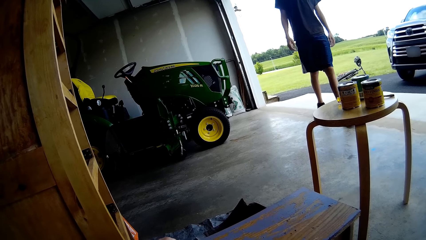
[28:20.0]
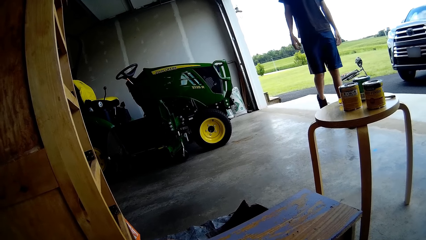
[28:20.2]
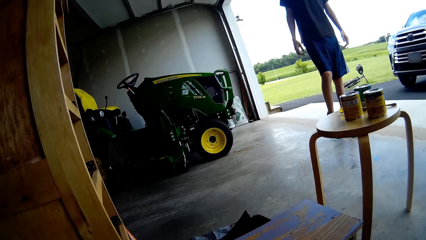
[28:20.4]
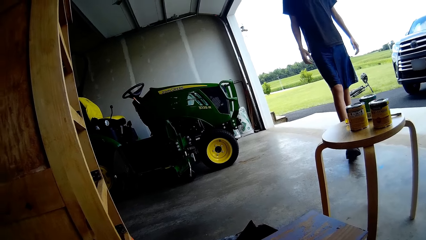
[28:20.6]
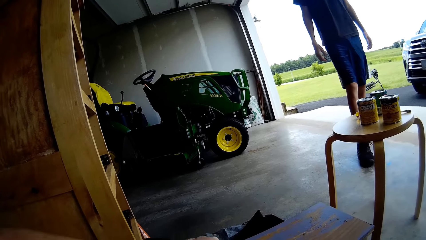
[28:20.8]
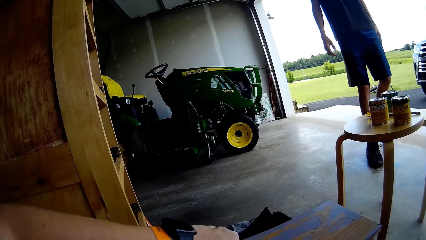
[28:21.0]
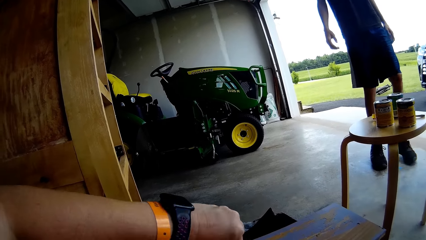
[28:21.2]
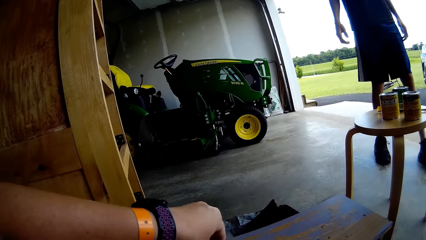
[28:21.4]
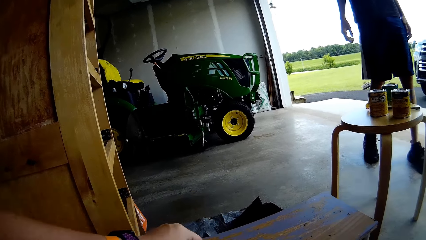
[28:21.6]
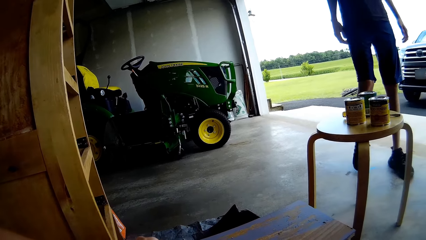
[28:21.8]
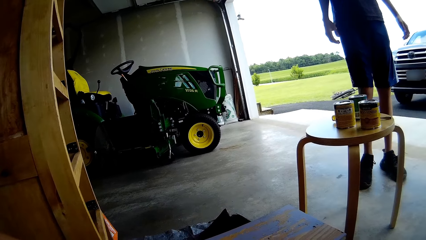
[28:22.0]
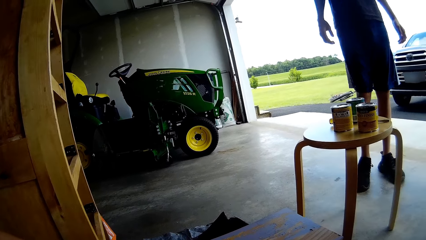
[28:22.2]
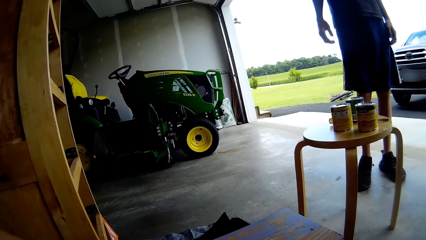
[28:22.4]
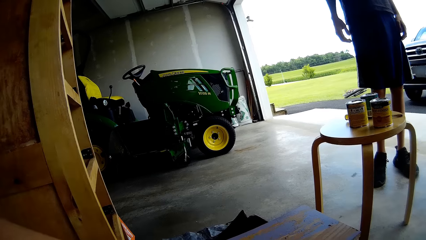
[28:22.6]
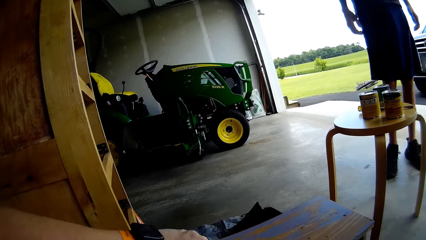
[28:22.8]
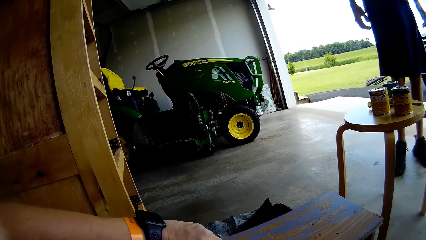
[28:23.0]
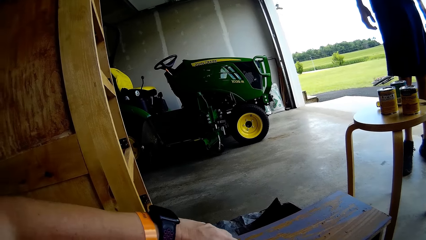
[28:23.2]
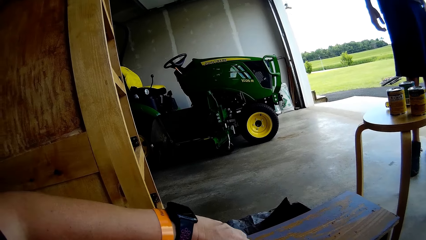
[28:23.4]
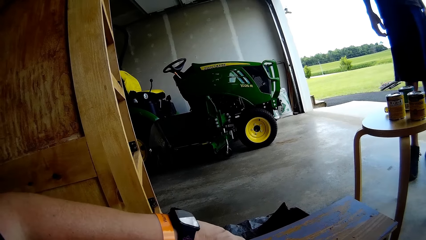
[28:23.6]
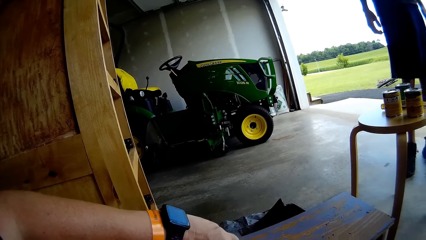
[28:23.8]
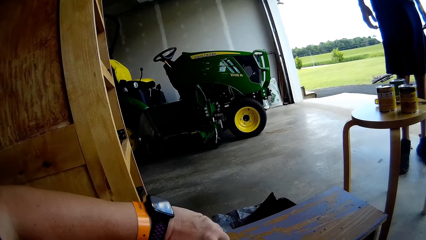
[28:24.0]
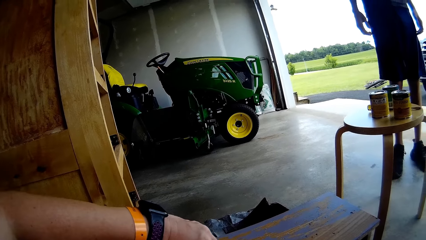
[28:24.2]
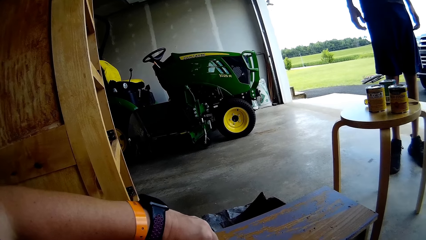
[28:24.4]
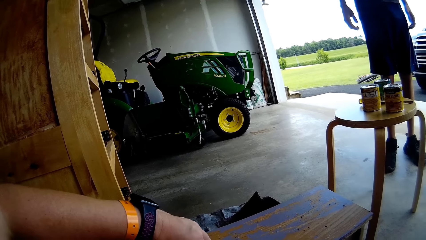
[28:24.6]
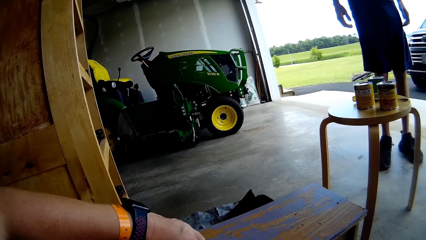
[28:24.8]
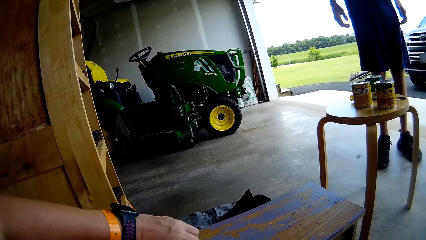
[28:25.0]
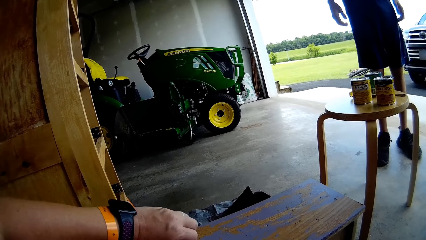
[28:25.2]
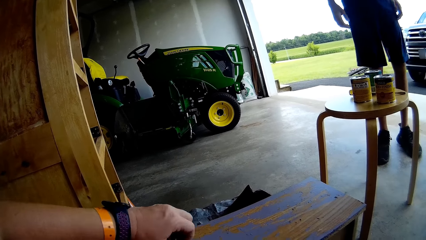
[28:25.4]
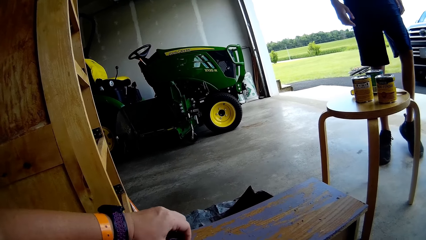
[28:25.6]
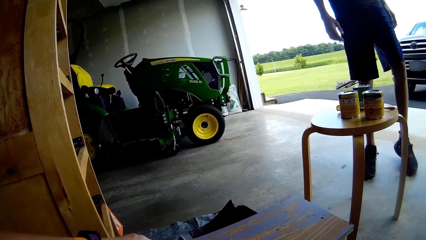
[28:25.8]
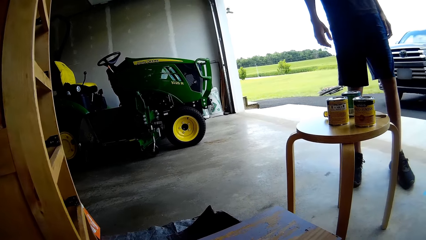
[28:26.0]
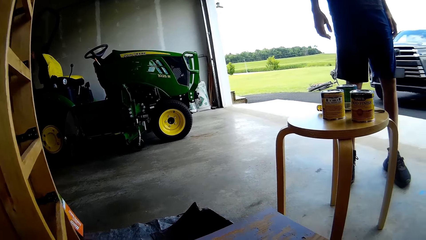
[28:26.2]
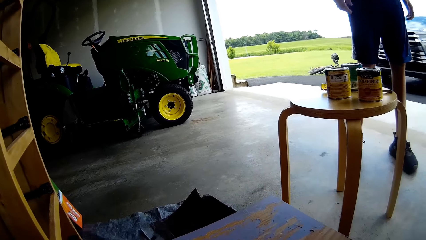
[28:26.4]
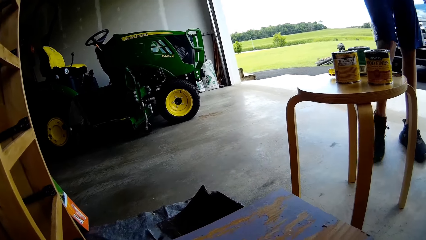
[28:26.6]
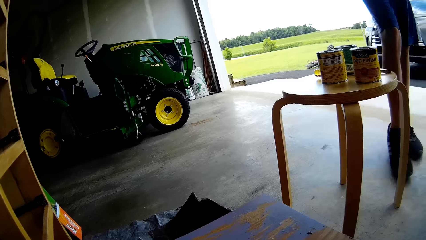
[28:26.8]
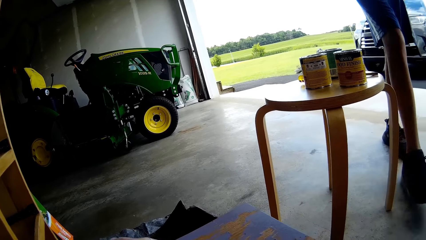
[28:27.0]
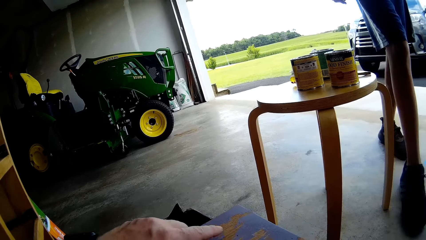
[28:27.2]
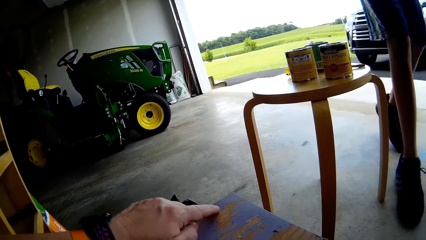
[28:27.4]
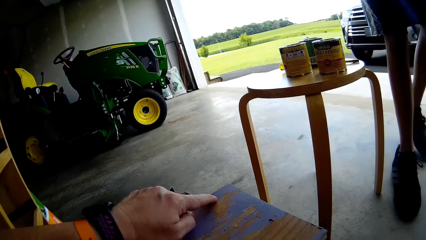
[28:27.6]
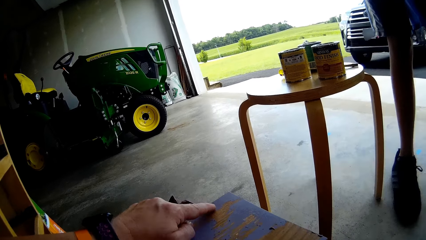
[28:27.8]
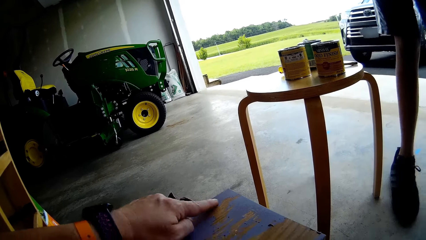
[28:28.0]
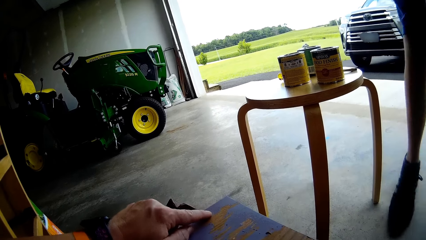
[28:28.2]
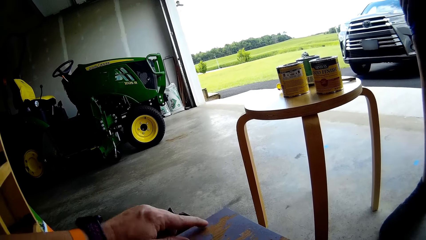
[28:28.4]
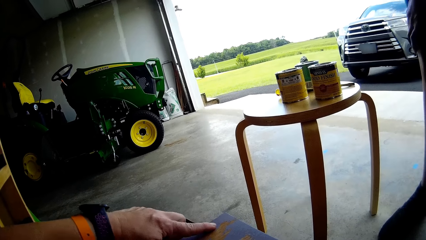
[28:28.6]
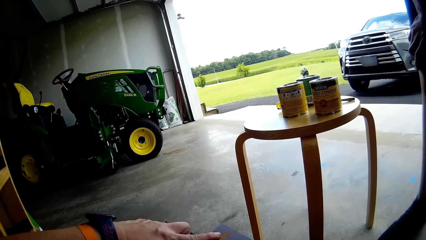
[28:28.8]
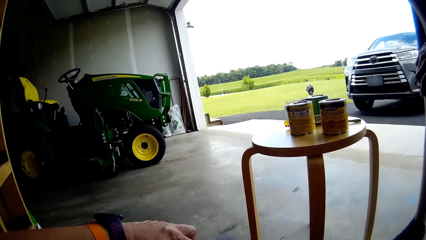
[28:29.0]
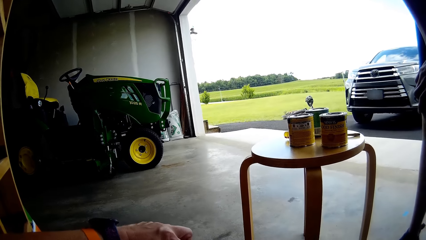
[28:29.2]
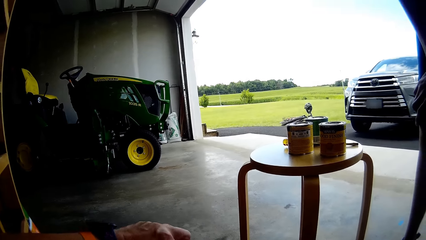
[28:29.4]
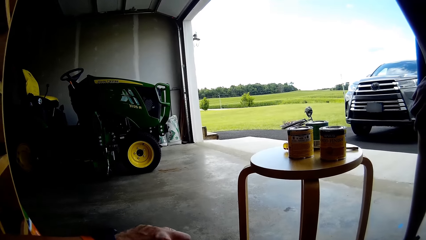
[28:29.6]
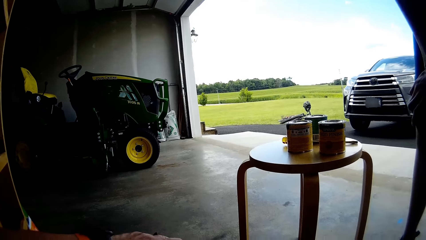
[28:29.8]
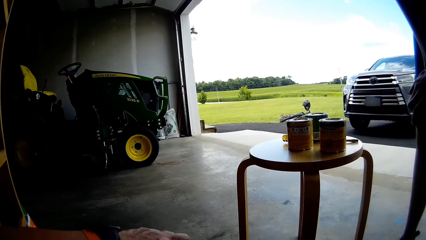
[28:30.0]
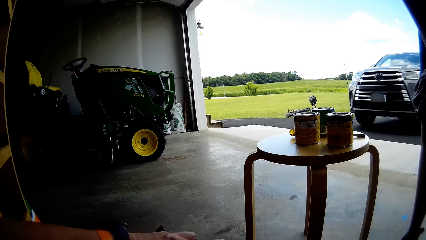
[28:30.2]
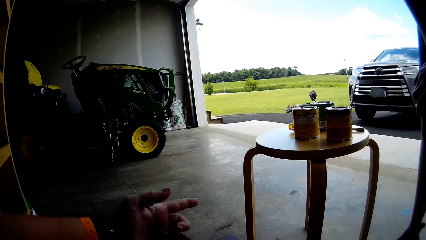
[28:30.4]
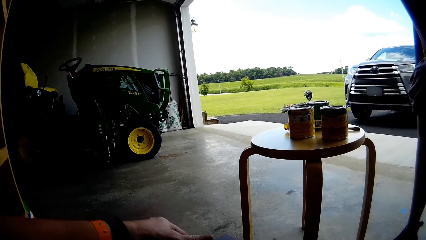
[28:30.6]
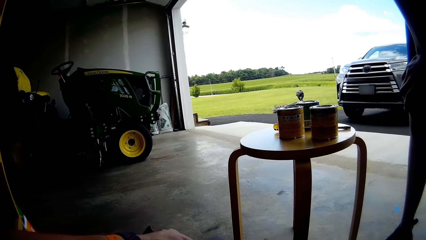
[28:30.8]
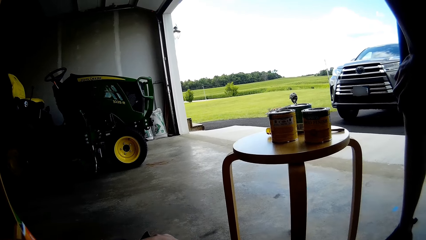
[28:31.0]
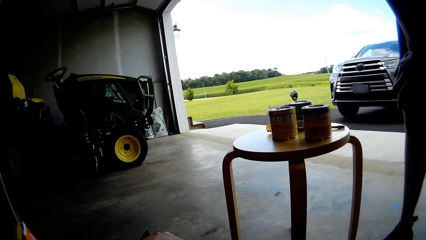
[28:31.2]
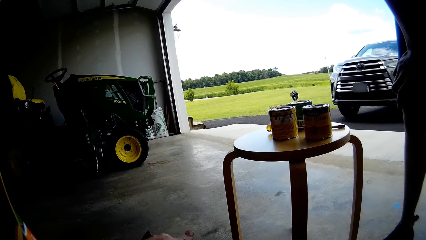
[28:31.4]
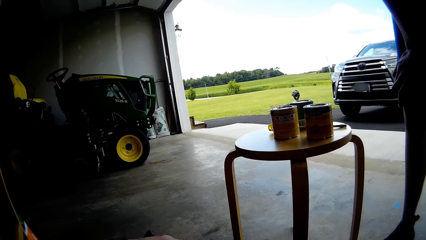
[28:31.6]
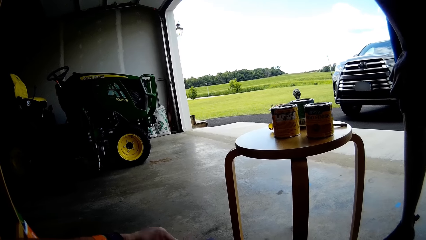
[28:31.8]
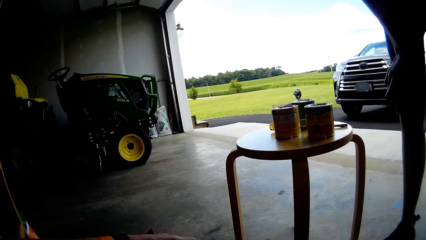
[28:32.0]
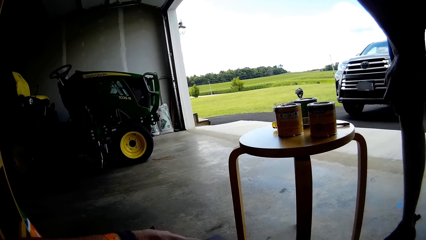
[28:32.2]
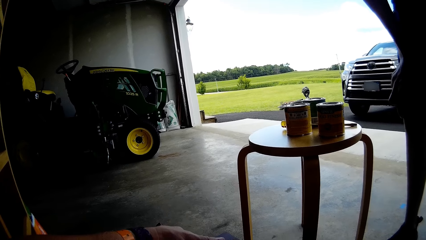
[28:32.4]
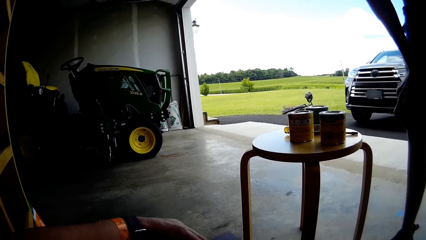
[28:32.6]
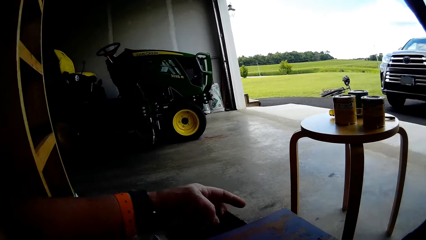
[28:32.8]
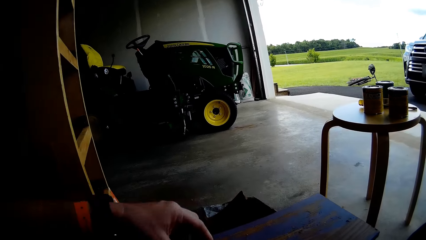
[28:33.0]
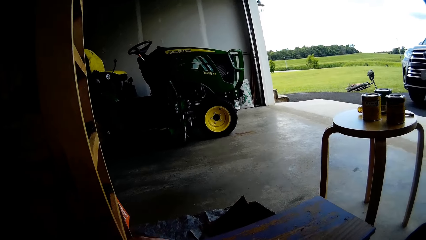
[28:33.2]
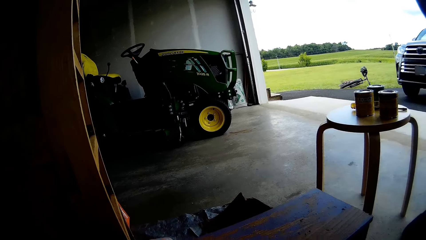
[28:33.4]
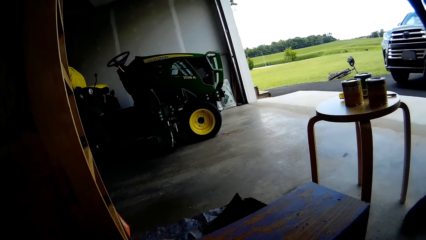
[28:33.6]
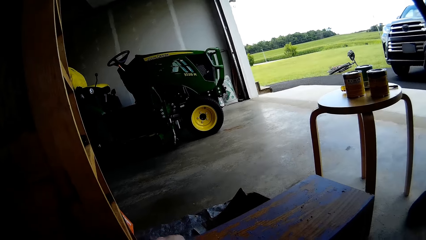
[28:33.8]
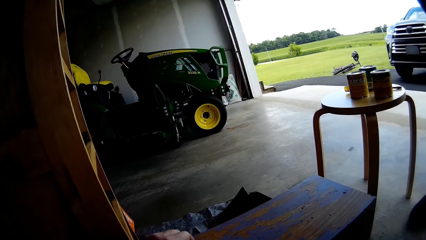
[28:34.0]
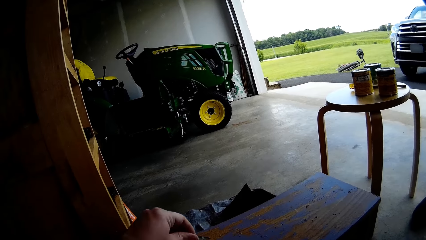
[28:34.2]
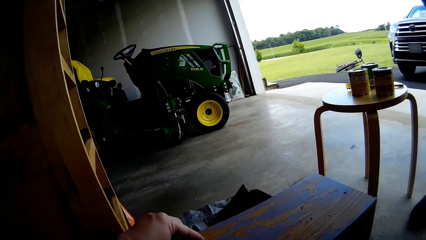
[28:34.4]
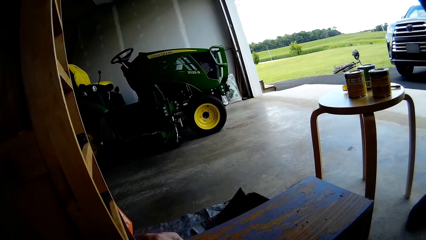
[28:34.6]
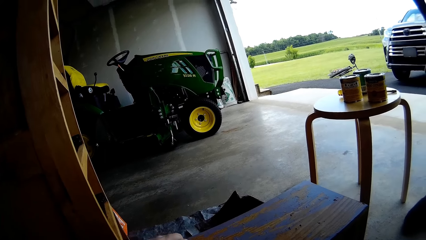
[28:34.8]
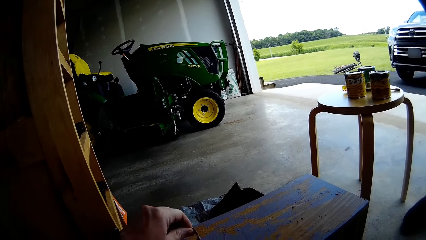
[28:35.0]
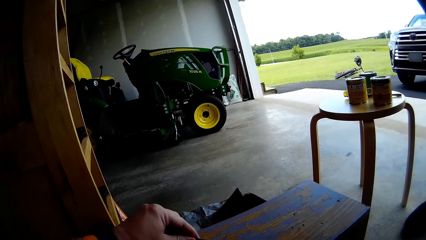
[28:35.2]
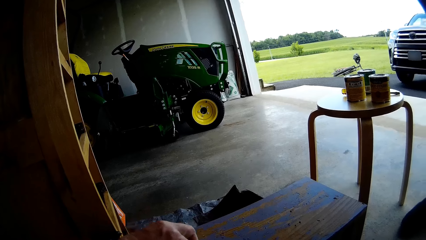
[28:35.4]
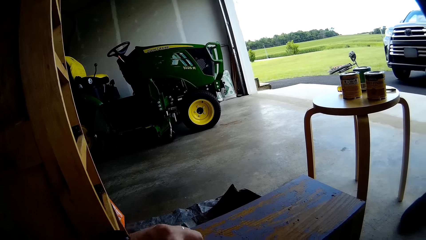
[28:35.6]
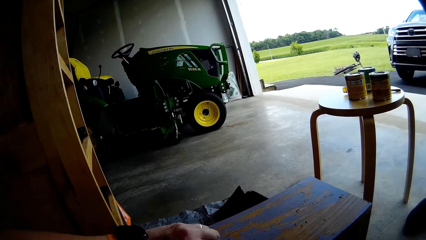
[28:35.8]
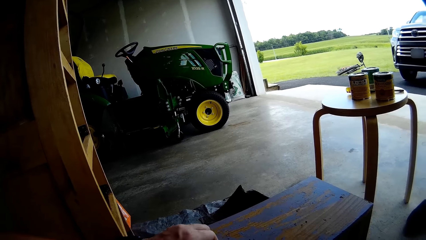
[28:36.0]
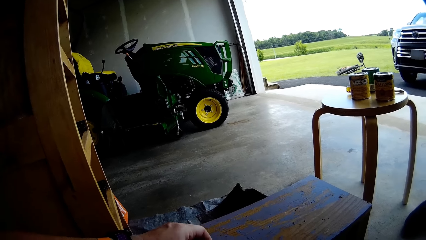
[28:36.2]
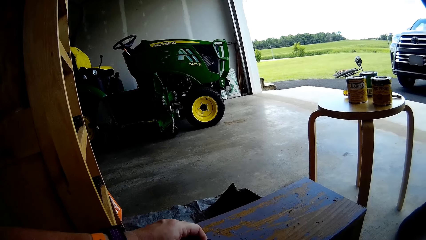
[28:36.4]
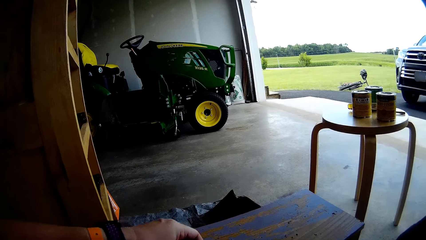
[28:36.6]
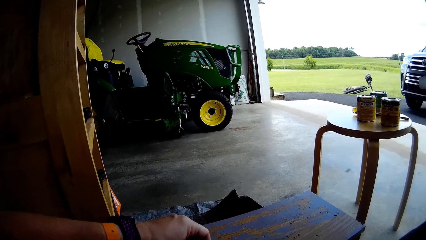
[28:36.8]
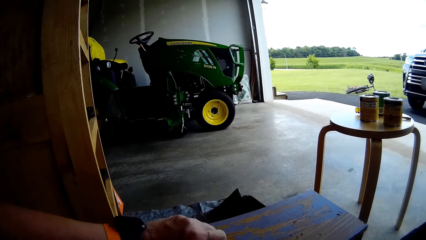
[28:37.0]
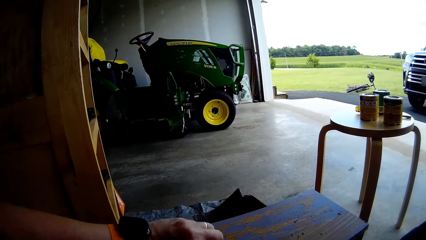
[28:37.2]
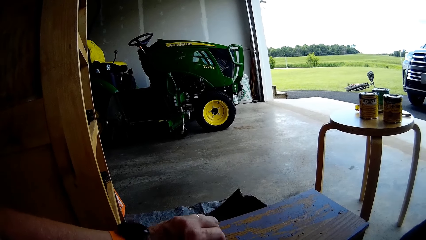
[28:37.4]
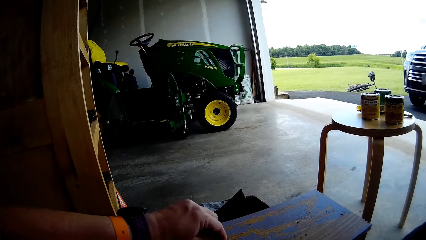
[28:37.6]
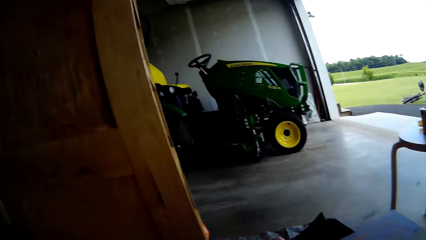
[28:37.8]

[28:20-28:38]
A person stares at the wooden structure. The camera wearer moves the hand on the wooden structure. She points at the table with her finger. She lifts her hand up. She looks around. She removes the paints on the wooden structure.
